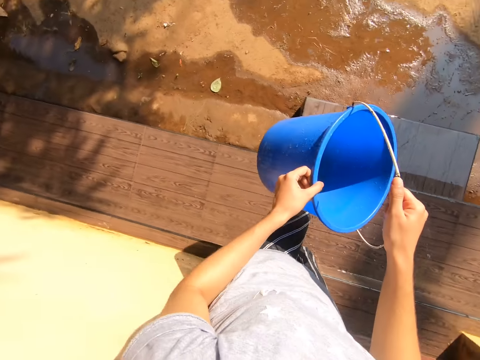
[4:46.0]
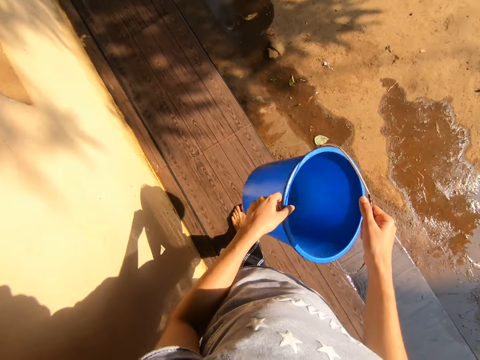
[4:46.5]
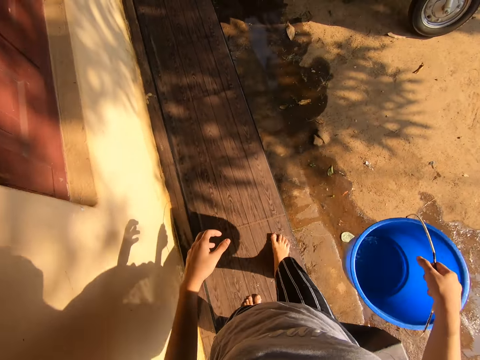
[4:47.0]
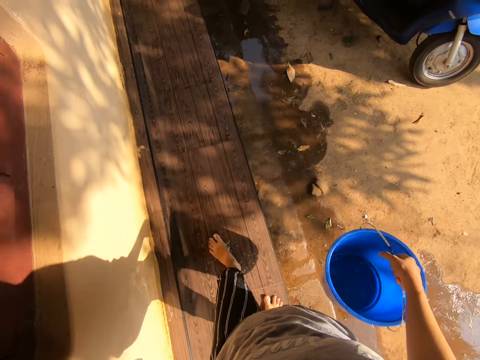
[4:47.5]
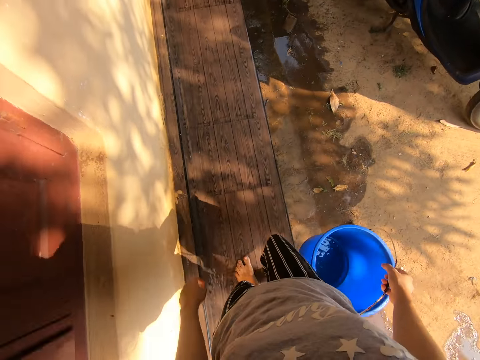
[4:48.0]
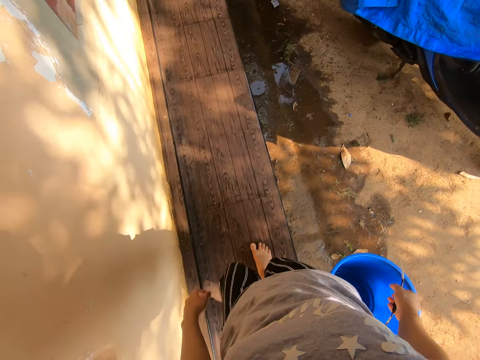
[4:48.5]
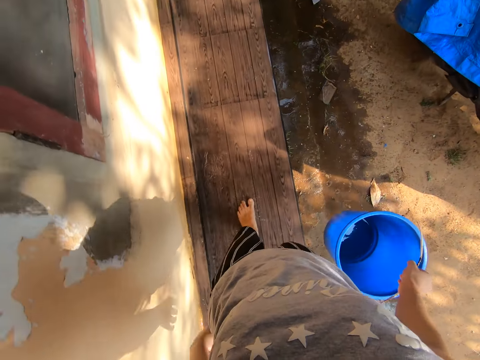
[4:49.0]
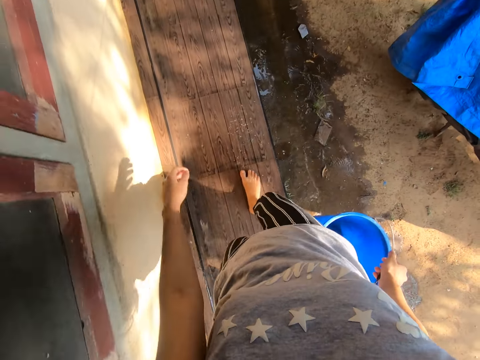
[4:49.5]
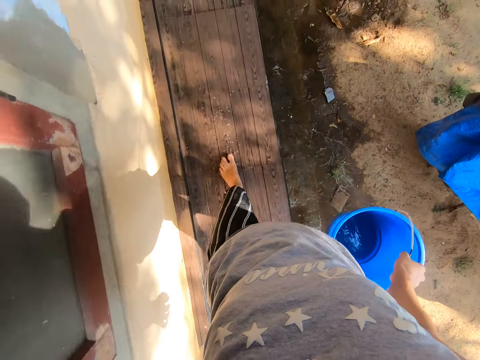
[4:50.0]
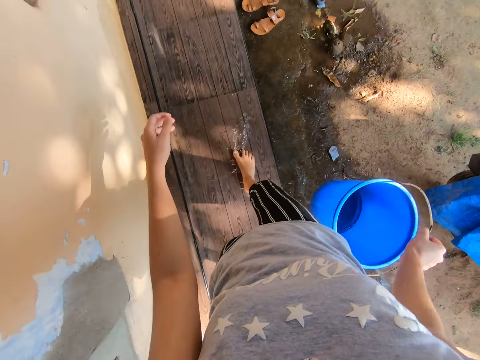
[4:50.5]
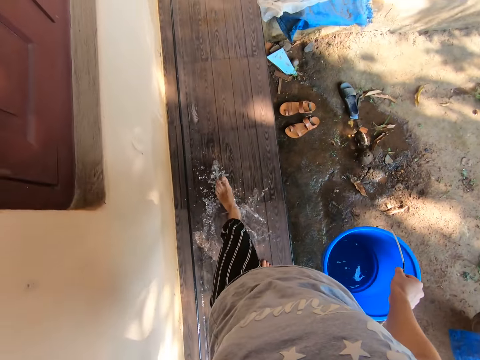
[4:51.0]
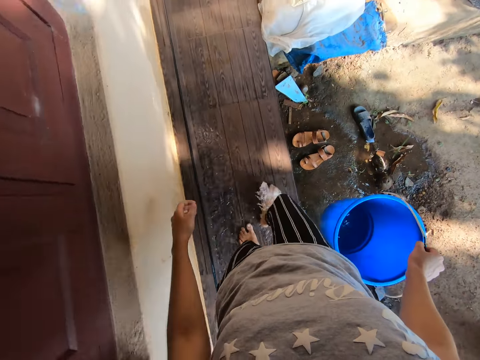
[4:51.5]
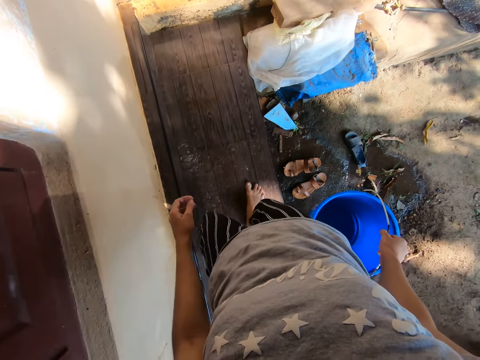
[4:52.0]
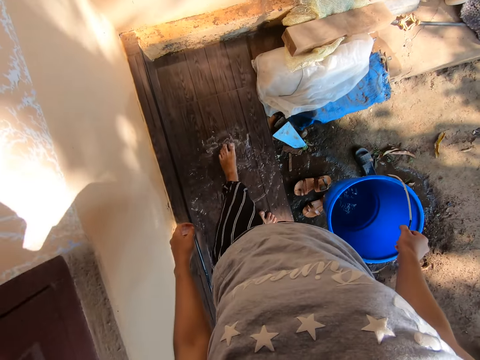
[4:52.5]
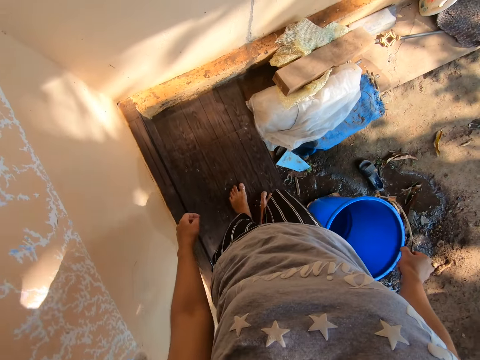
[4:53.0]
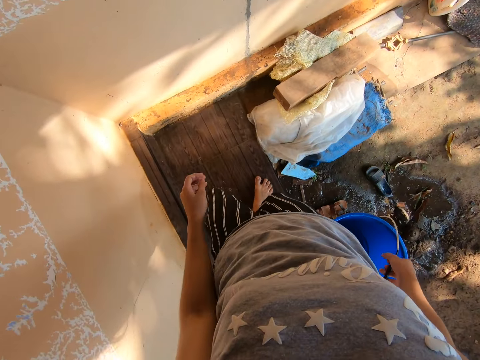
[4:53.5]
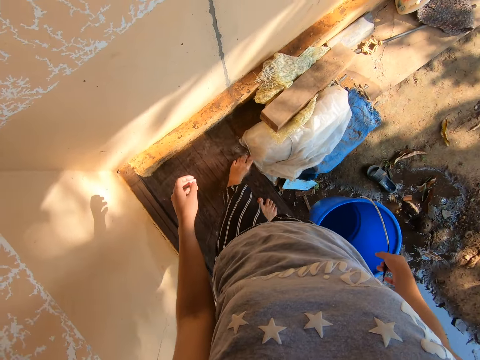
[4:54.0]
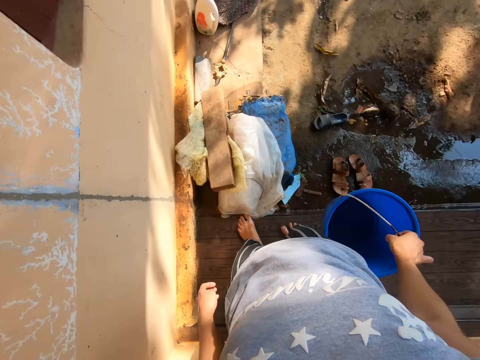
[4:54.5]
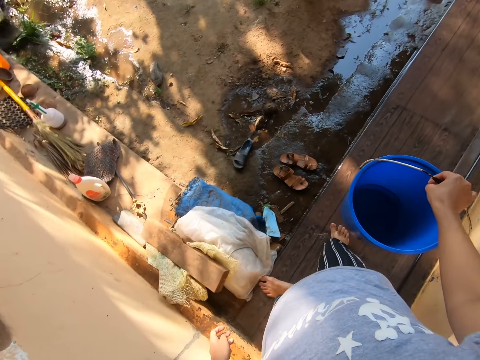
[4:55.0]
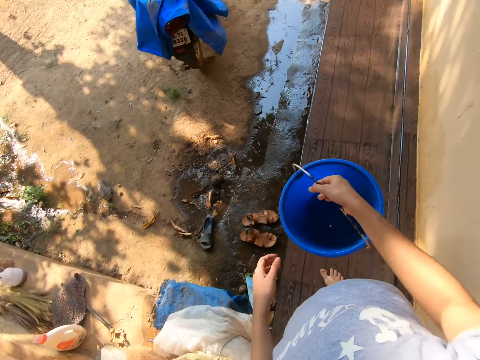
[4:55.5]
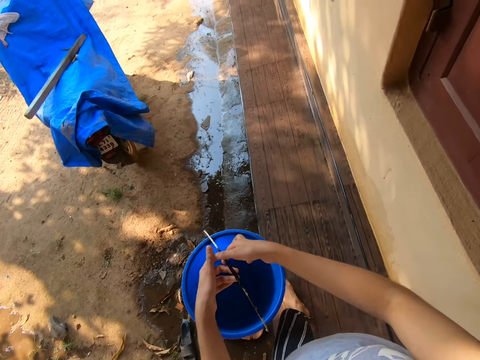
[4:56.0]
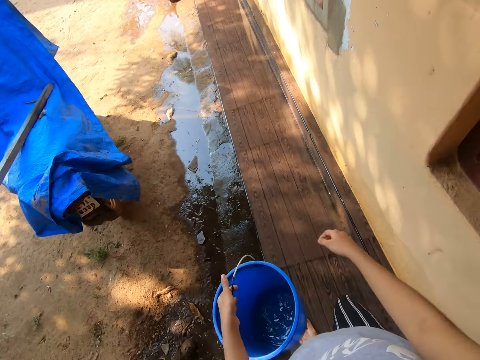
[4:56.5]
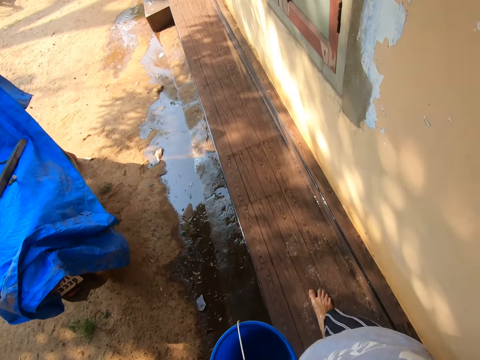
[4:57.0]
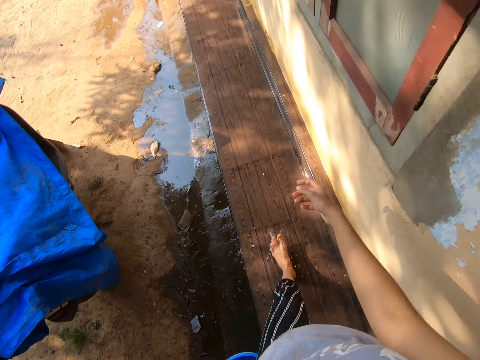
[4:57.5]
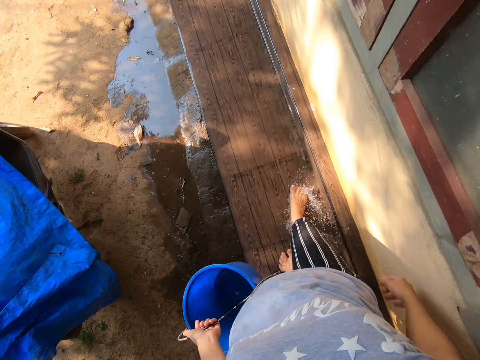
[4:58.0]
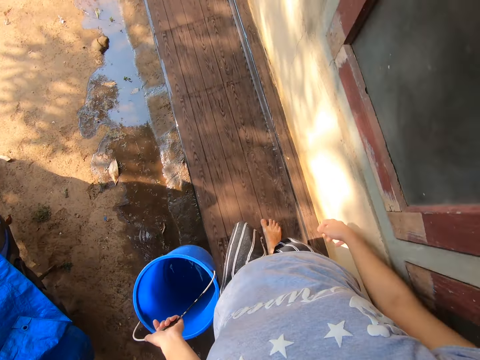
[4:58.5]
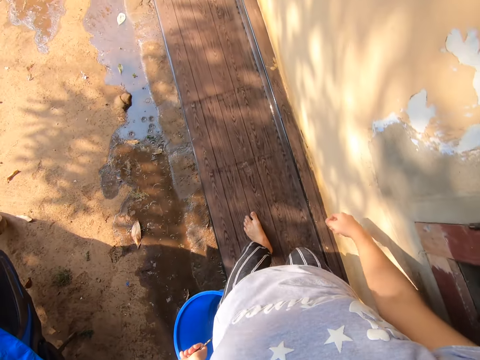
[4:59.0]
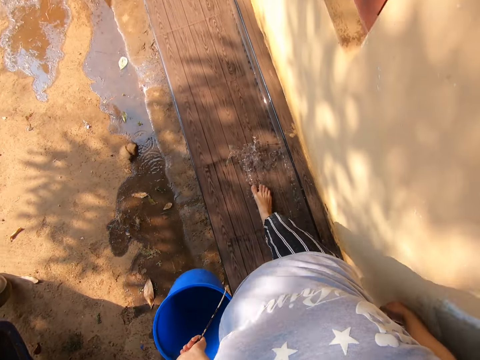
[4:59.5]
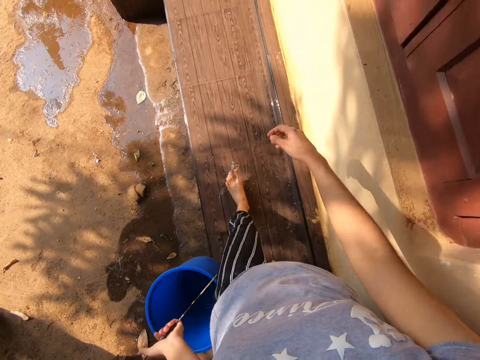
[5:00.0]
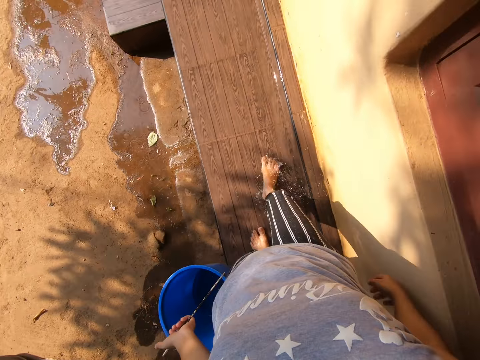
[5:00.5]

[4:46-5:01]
The camera wearer walks on the pavement. She carries the empty bucket. She splashes the water with her foot. She interacts. She splashes the water with her foot.

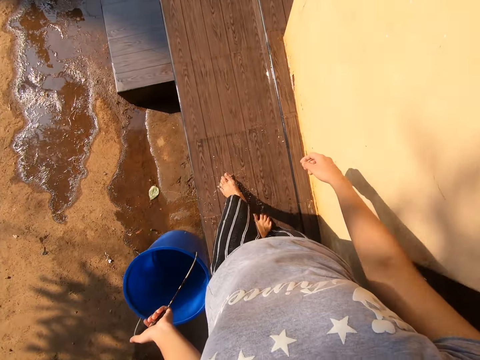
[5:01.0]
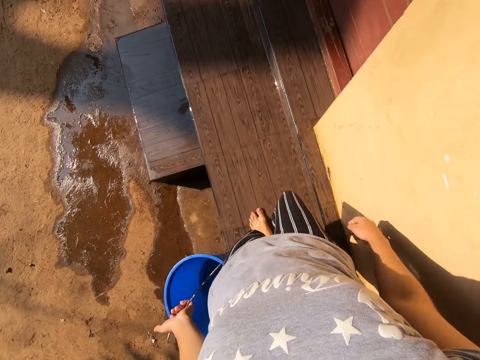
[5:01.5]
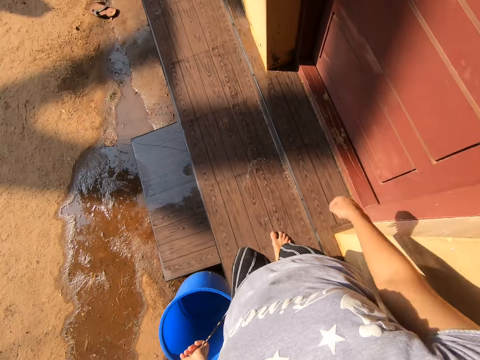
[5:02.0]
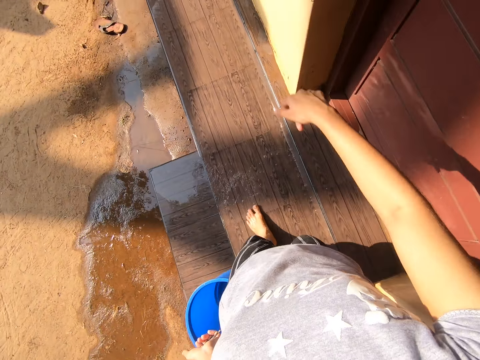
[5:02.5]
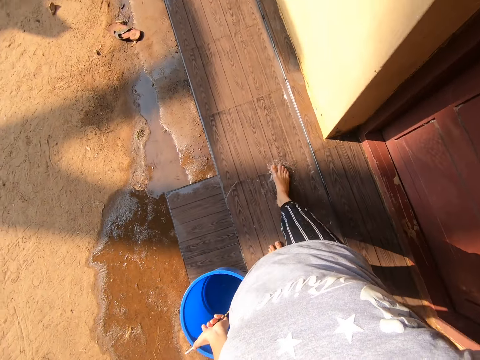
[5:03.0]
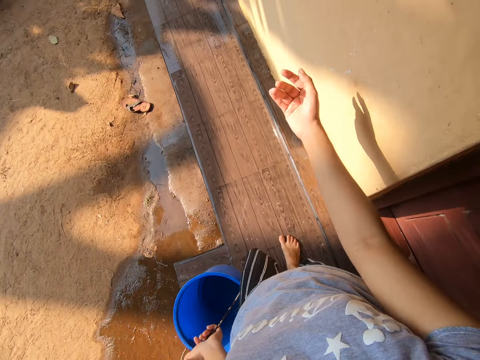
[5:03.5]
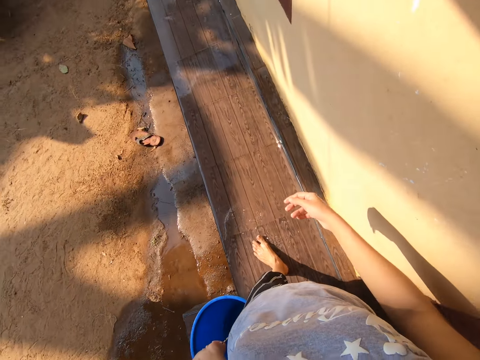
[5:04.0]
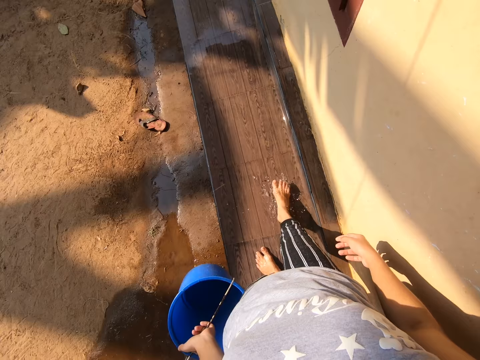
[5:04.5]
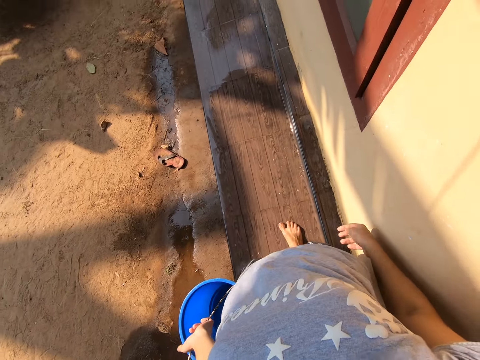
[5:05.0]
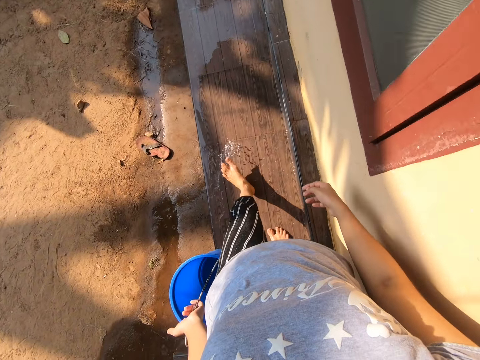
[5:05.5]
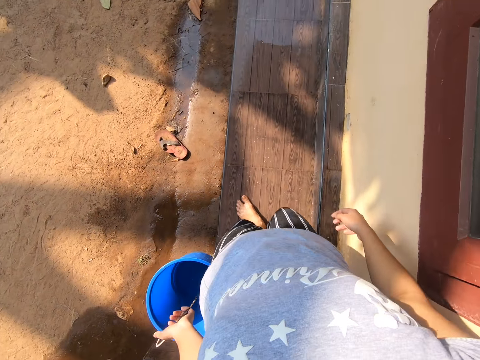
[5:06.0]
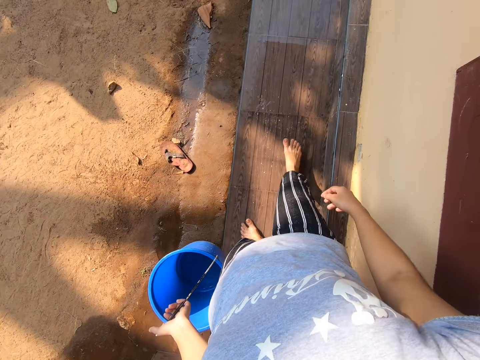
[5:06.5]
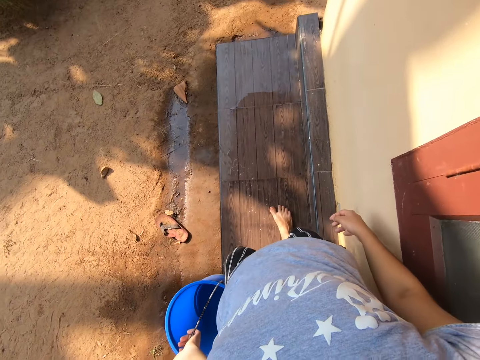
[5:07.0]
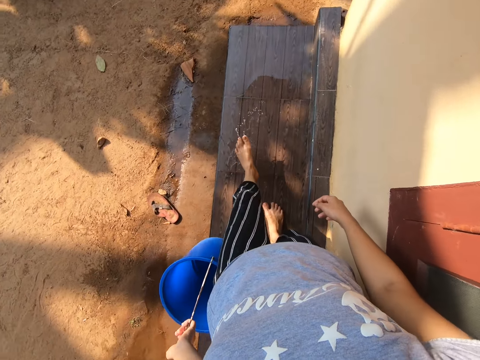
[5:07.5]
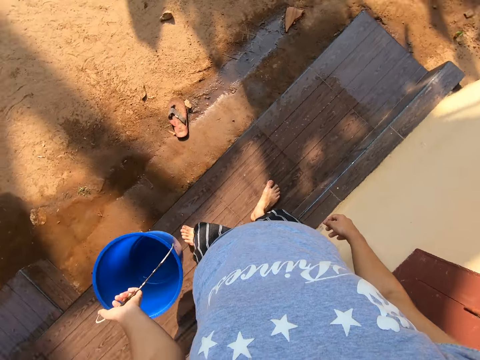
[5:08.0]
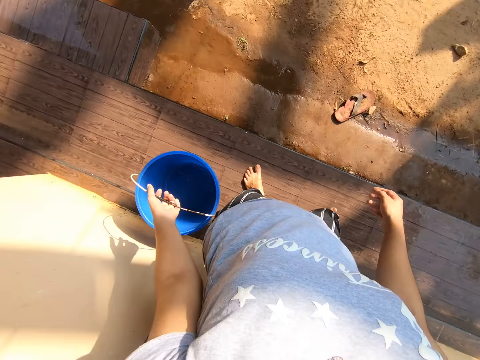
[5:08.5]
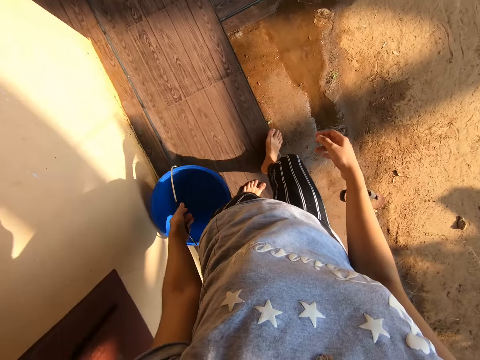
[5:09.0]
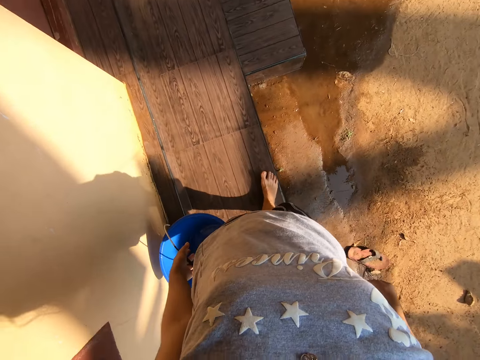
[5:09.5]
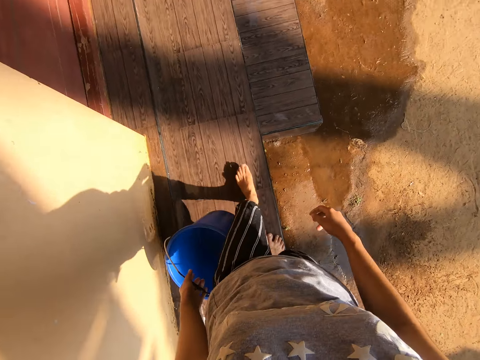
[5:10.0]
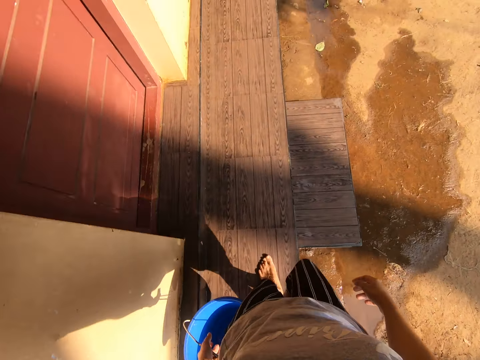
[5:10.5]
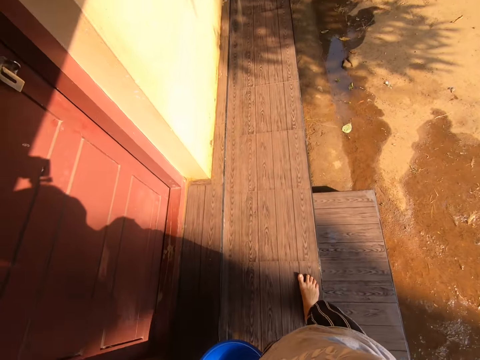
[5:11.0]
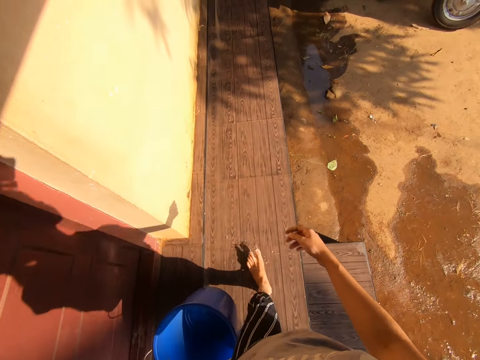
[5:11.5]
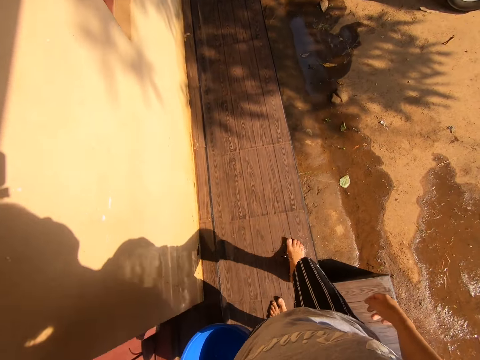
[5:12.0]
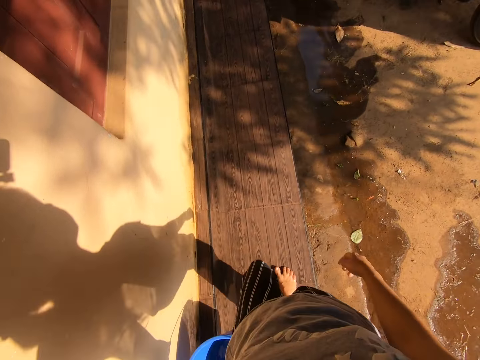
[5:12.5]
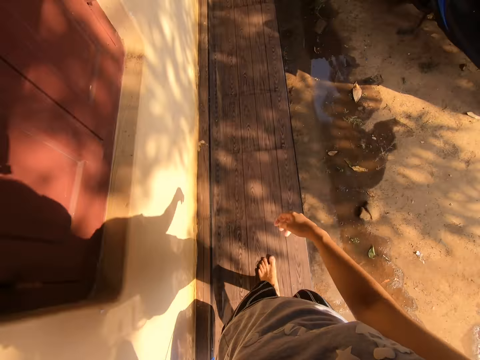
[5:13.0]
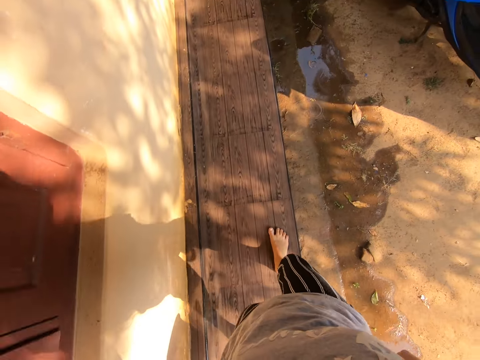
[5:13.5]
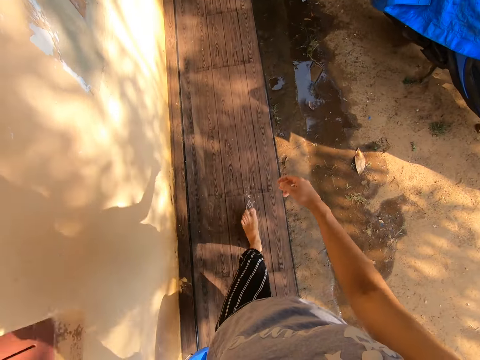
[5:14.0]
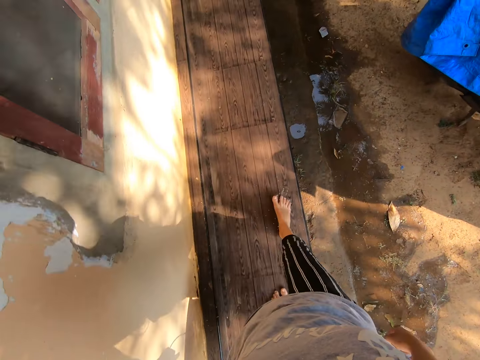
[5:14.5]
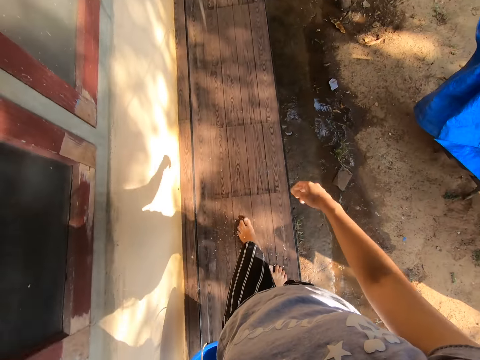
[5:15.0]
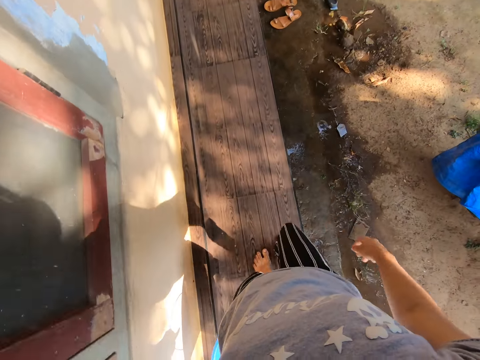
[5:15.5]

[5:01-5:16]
The camera wearer gestures. She splashes the water with her foot. She walks around.
